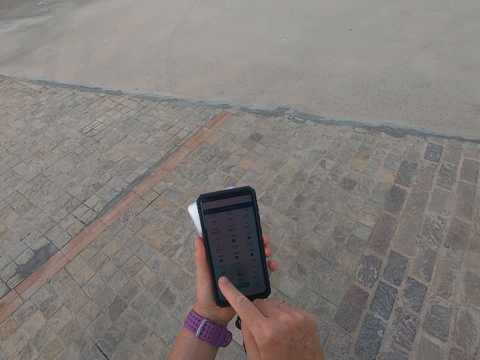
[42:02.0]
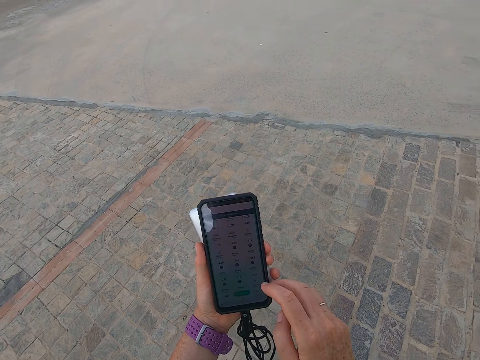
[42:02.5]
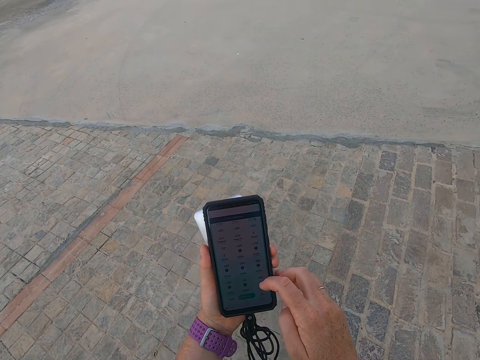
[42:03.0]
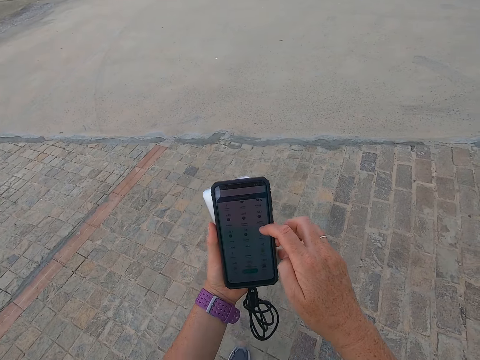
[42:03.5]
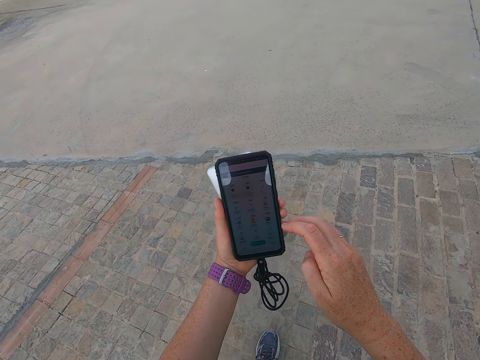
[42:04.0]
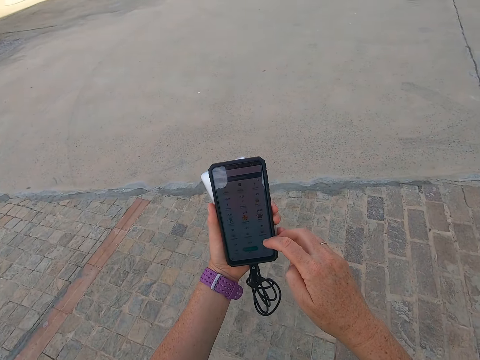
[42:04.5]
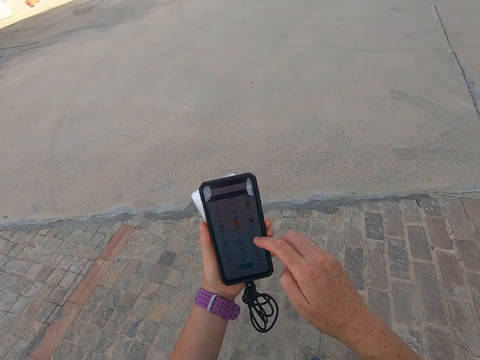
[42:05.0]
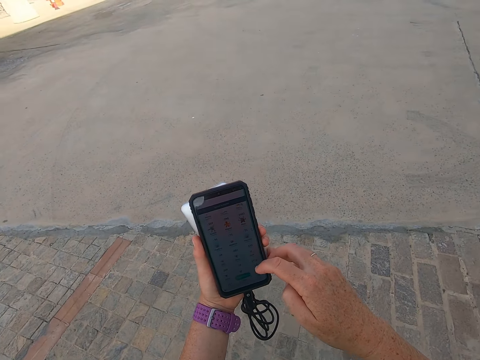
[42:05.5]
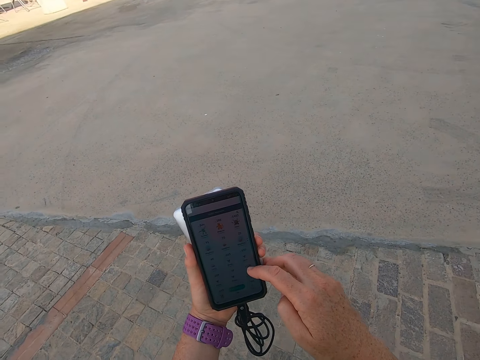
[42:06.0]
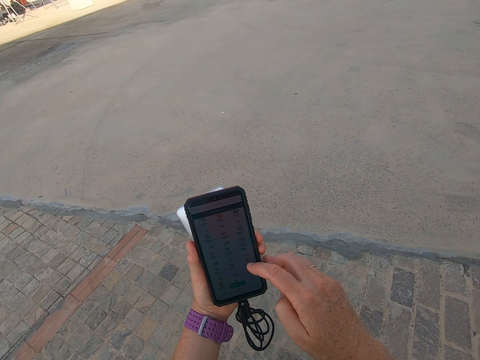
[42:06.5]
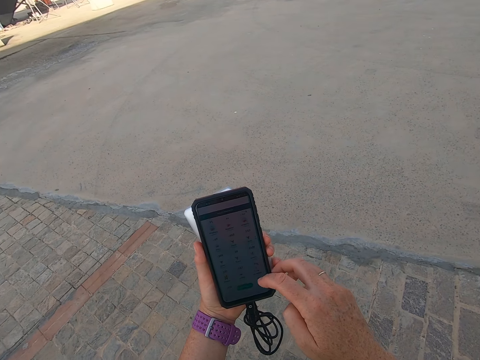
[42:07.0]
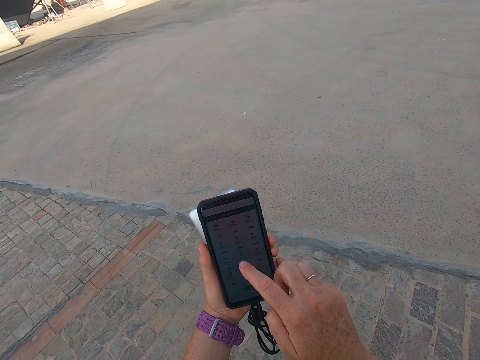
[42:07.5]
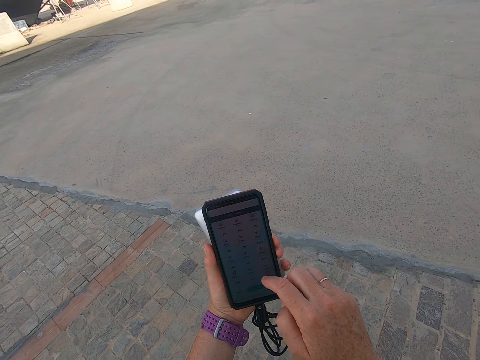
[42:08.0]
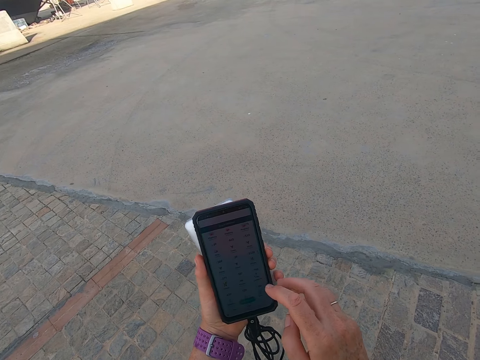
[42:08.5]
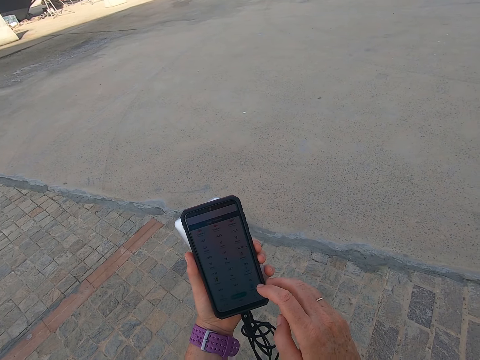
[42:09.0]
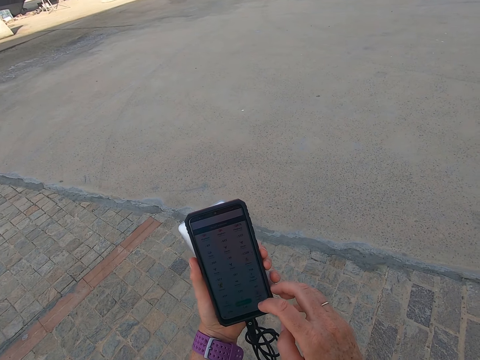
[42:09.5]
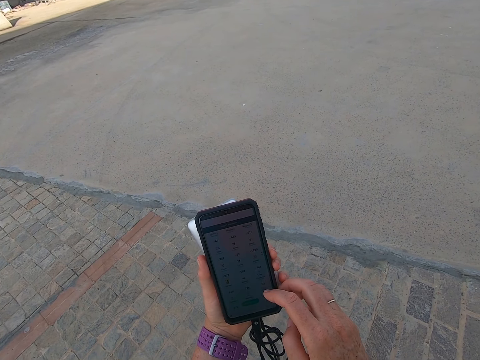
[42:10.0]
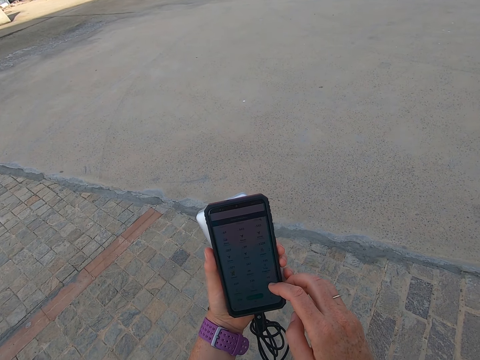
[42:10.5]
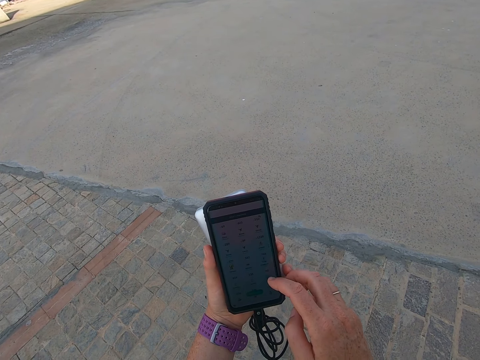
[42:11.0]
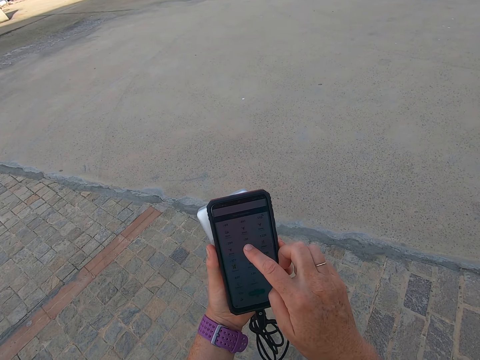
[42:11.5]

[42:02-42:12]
The camera wearer walks down the park. They operate a phone.

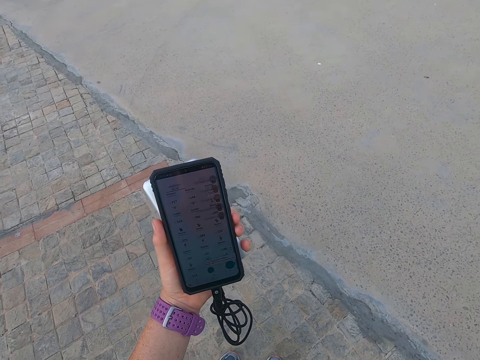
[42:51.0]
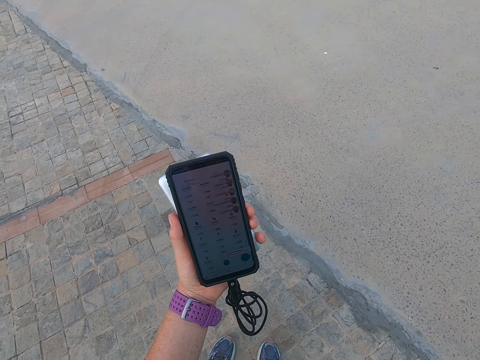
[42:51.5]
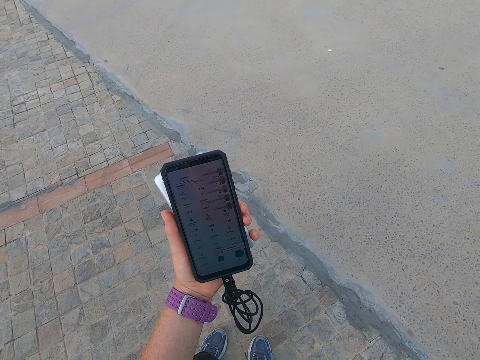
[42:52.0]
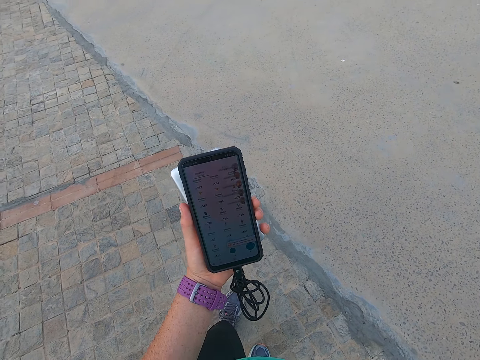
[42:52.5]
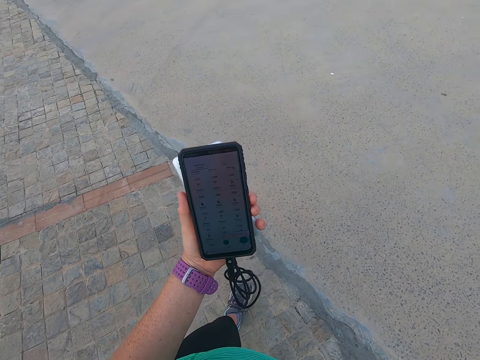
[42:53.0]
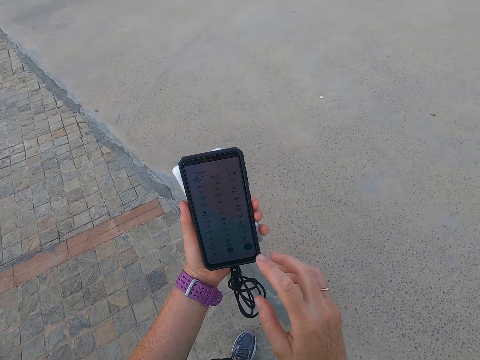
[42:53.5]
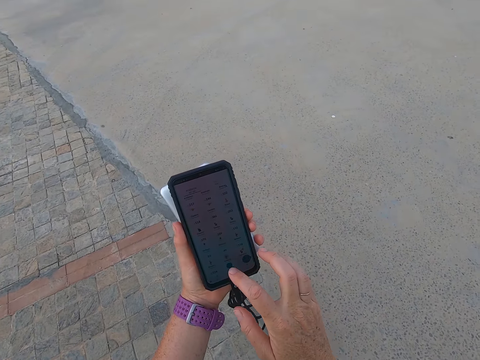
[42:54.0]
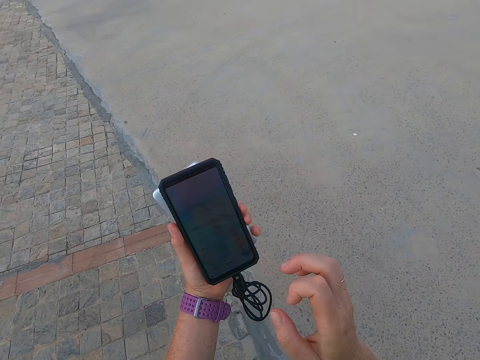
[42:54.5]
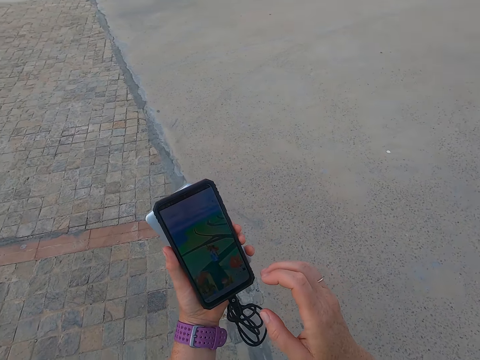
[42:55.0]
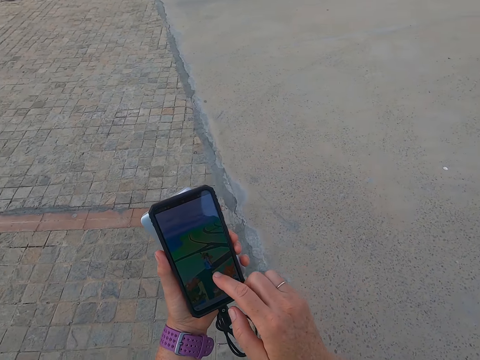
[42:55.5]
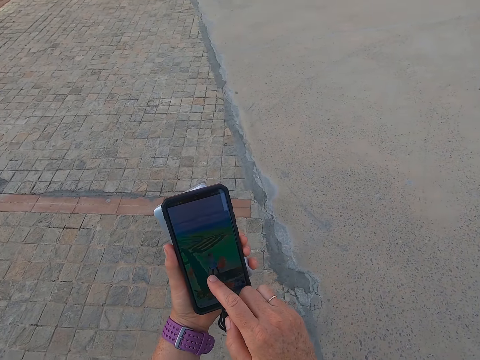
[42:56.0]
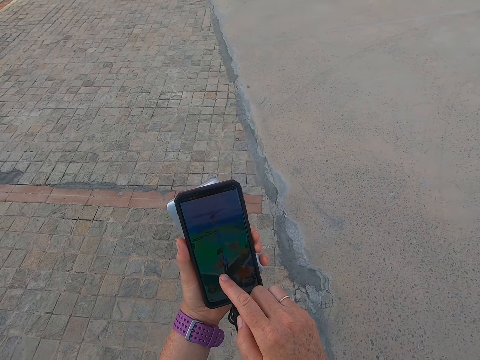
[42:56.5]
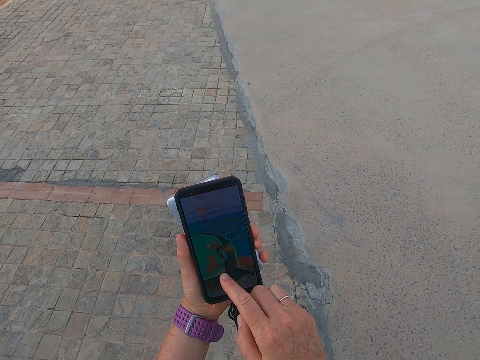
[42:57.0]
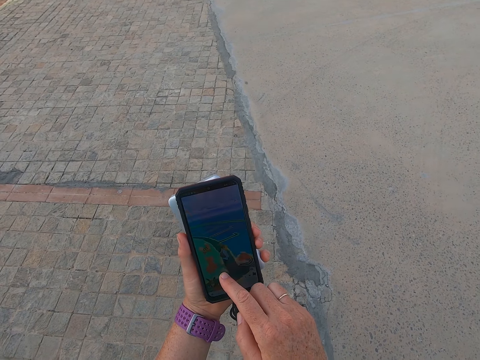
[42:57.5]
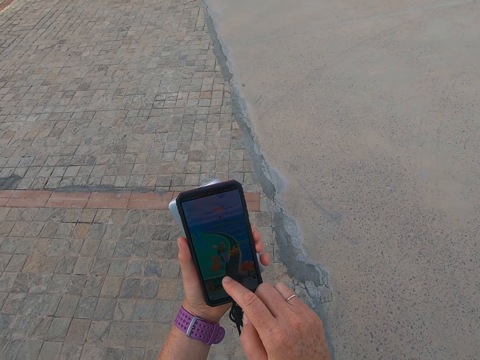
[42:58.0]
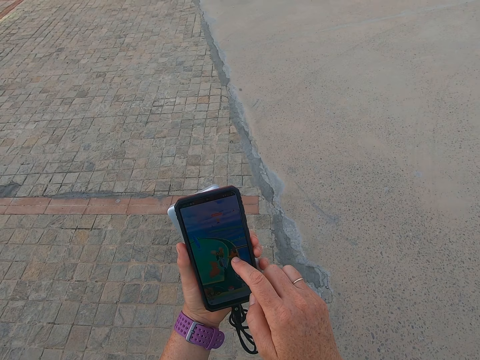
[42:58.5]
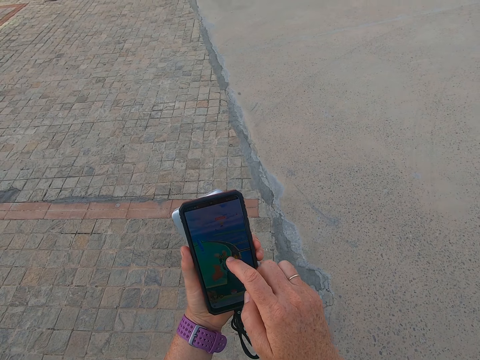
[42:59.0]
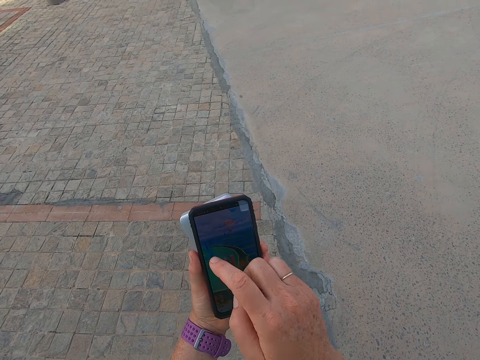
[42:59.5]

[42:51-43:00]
The camera wearer stares at a phone. They play a game on the phone.

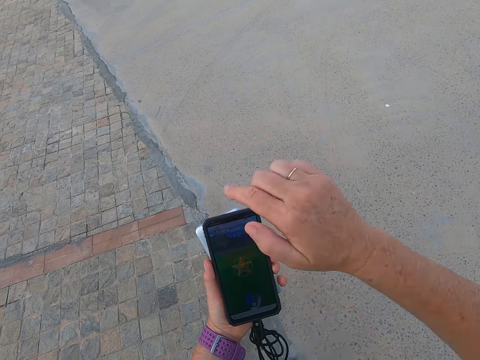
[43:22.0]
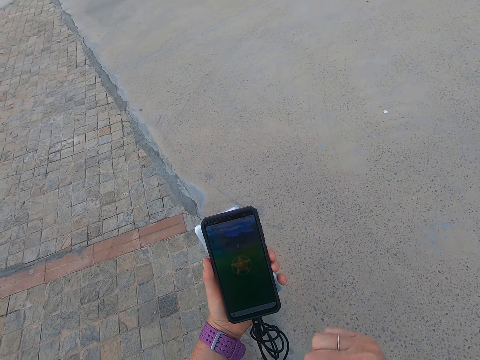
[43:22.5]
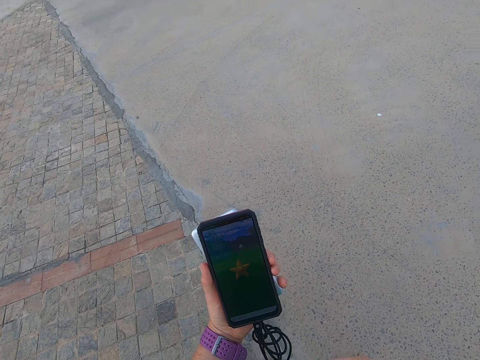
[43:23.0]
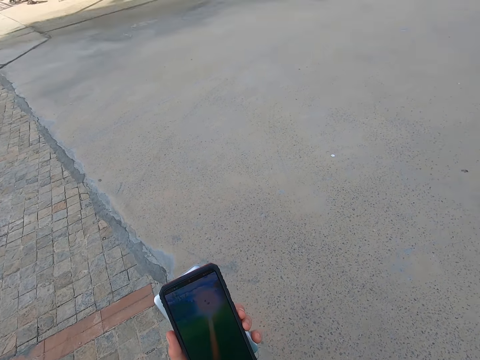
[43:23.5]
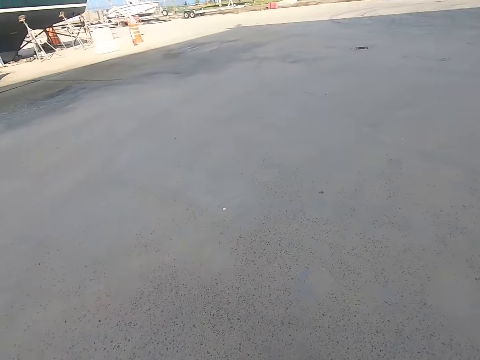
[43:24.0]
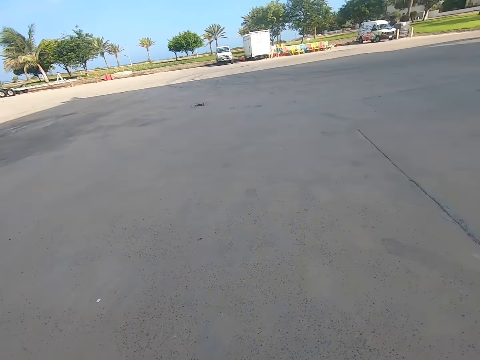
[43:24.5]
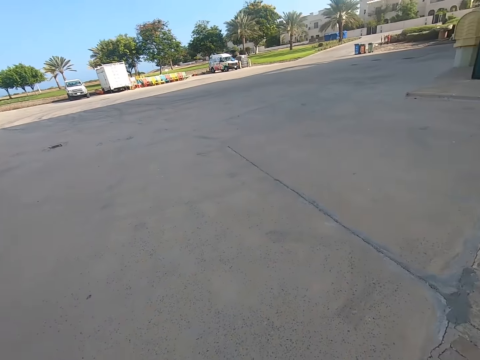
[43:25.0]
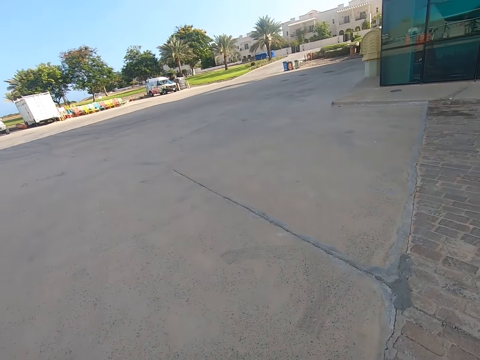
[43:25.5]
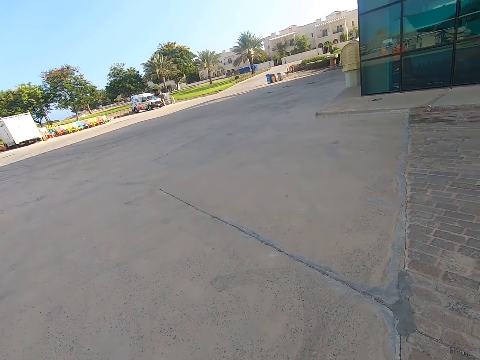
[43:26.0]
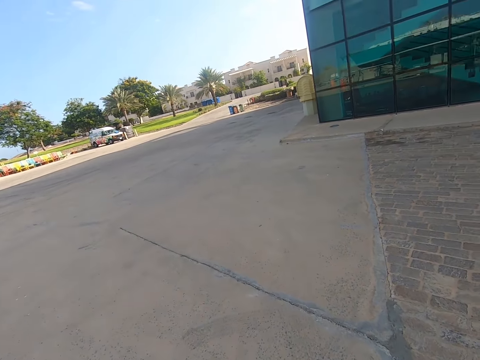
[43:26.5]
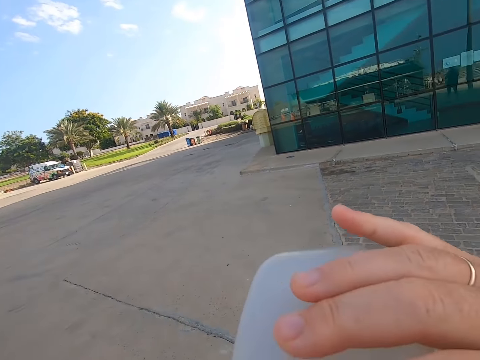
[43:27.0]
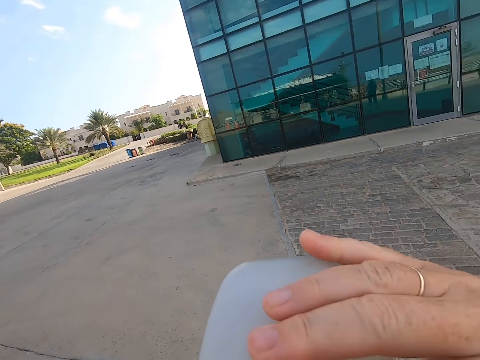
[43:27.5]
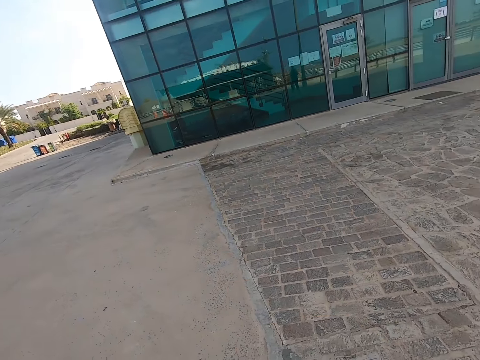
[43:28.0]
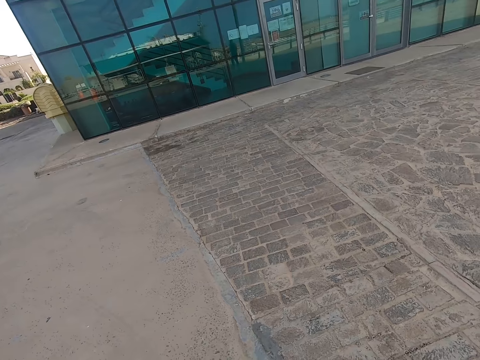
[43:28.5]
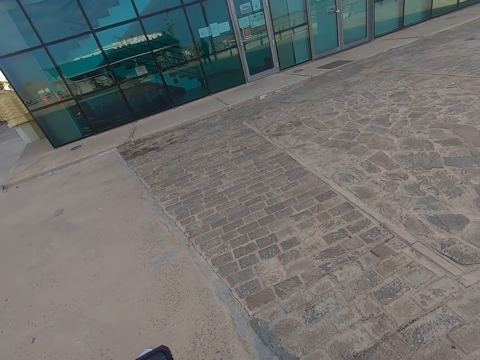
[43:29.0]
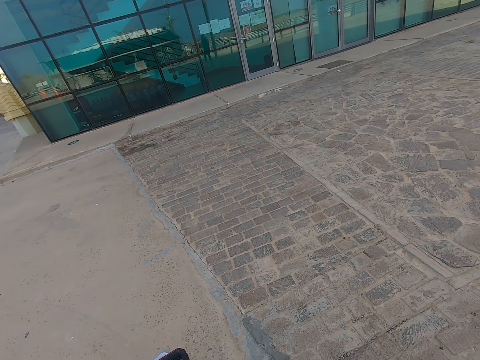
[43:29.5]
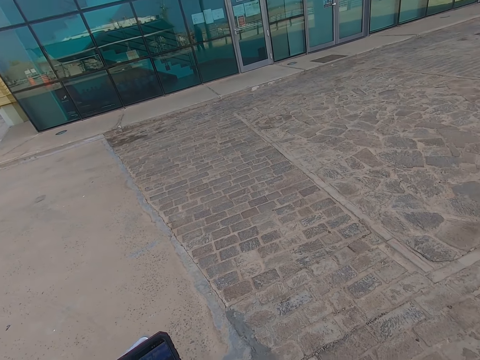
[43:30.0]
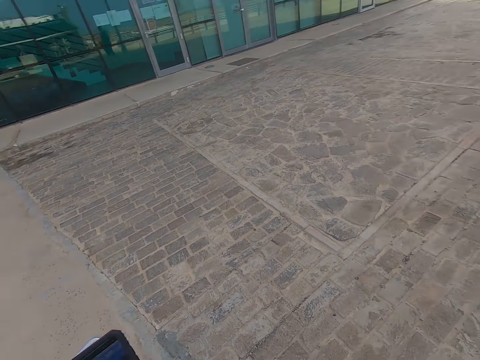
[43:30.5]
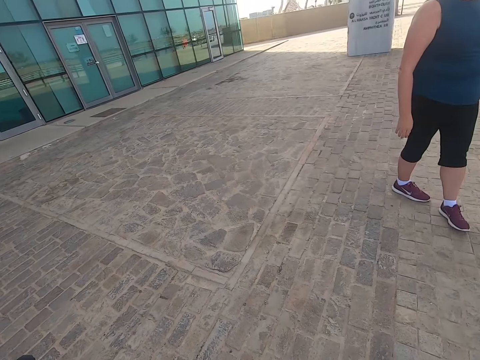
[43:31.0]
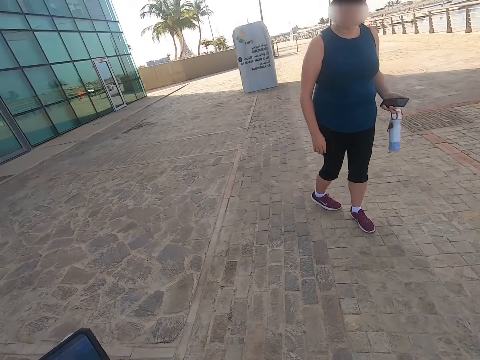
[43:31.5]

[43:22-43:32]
The camera wearer looks around. They drink water in the bottle. They turn.
